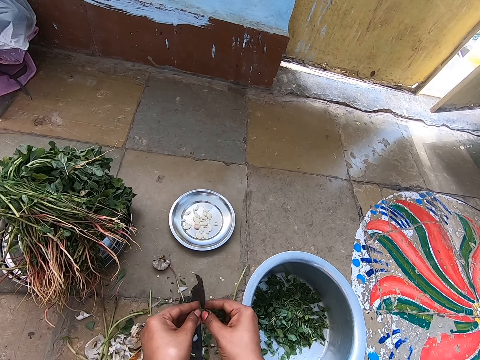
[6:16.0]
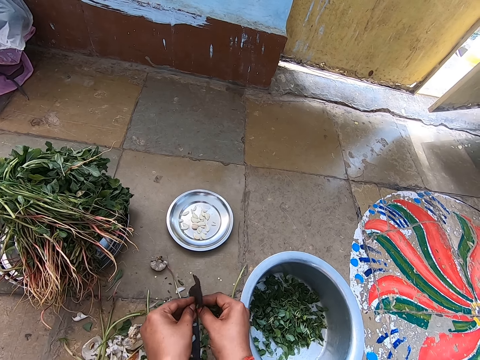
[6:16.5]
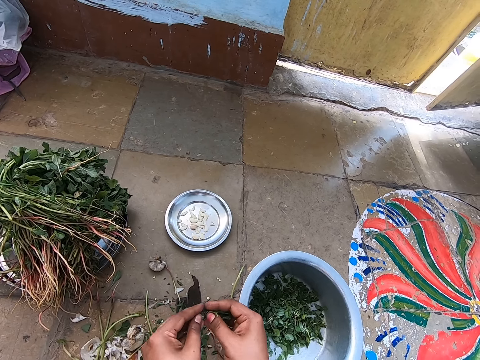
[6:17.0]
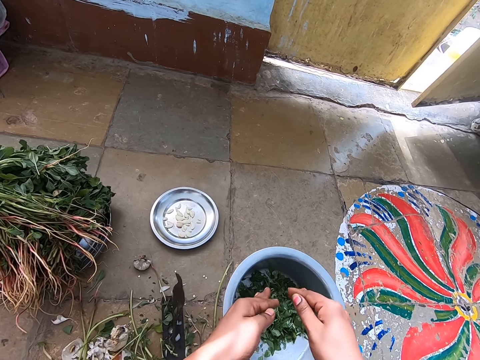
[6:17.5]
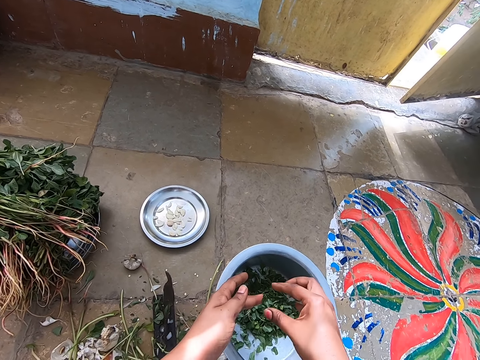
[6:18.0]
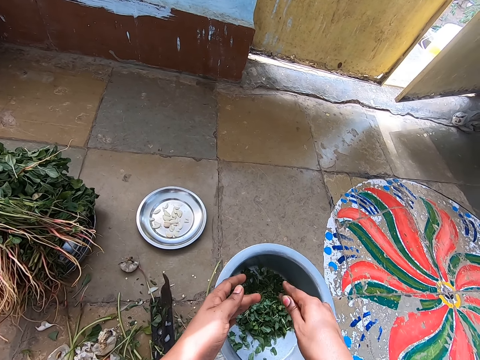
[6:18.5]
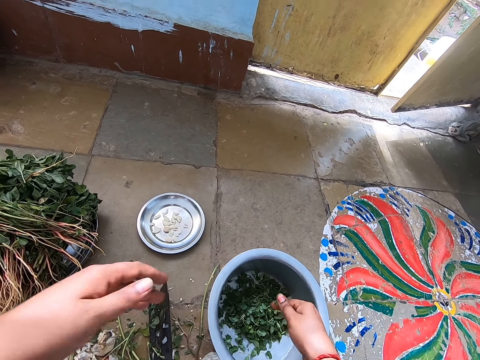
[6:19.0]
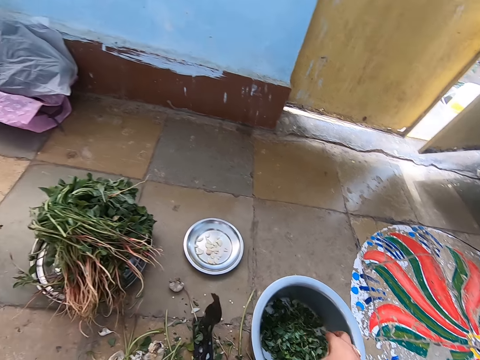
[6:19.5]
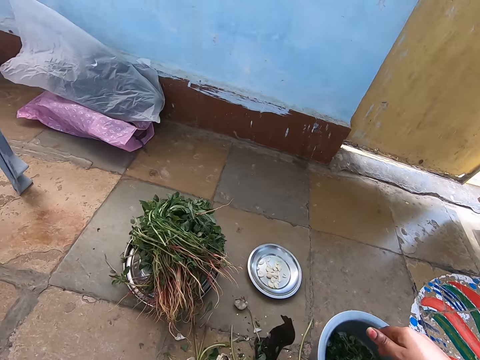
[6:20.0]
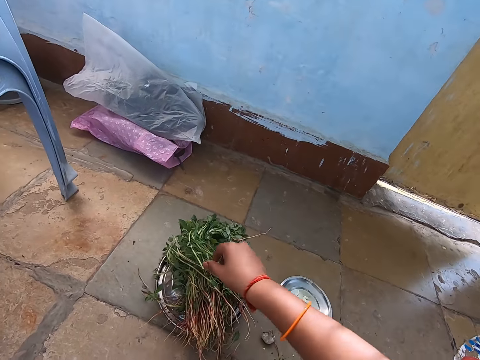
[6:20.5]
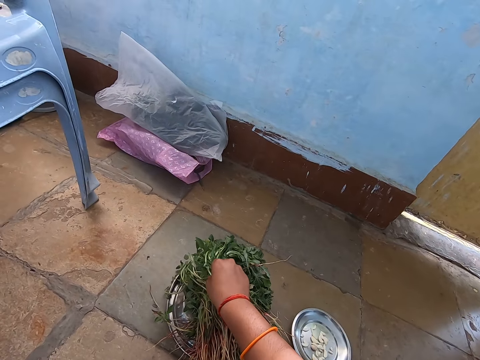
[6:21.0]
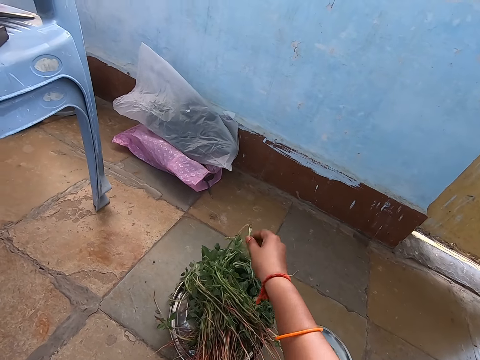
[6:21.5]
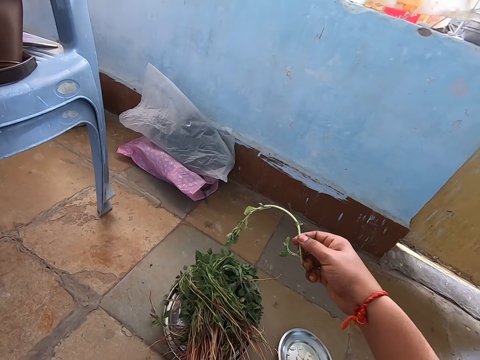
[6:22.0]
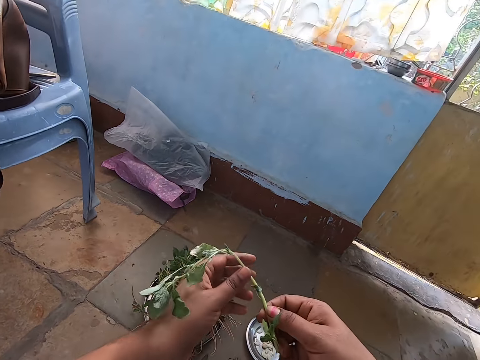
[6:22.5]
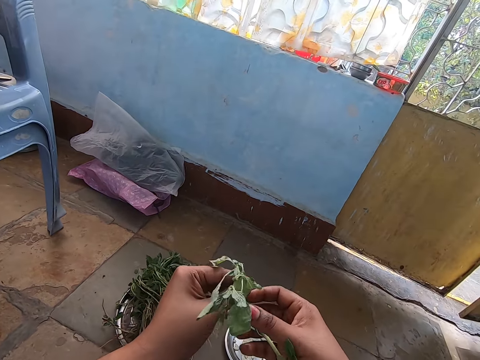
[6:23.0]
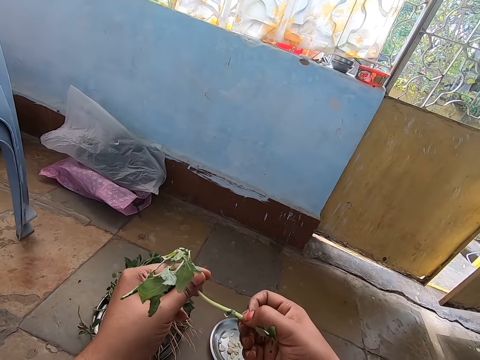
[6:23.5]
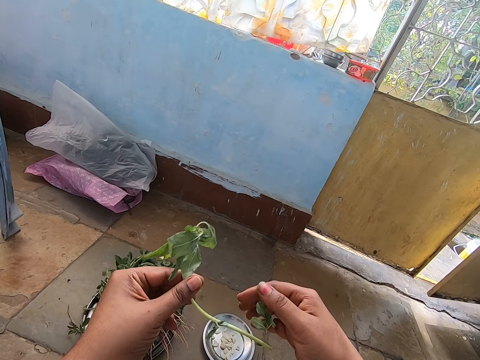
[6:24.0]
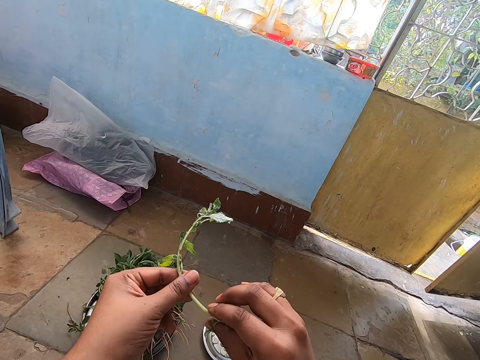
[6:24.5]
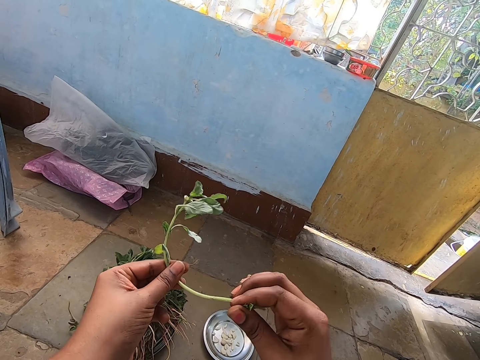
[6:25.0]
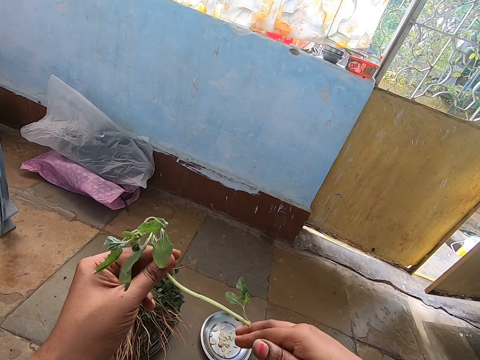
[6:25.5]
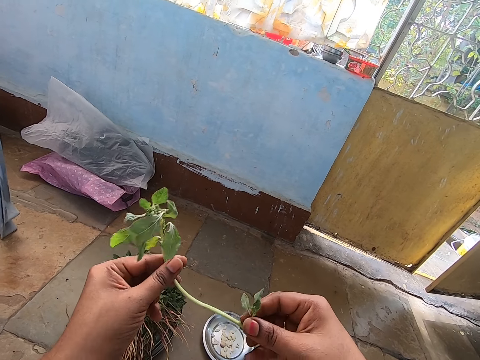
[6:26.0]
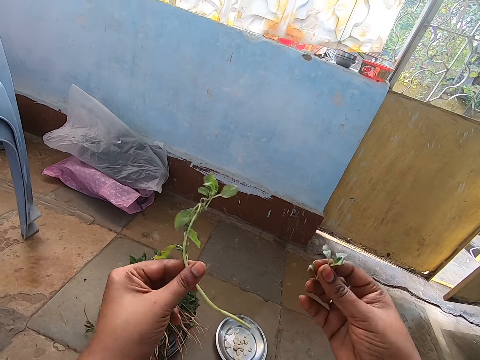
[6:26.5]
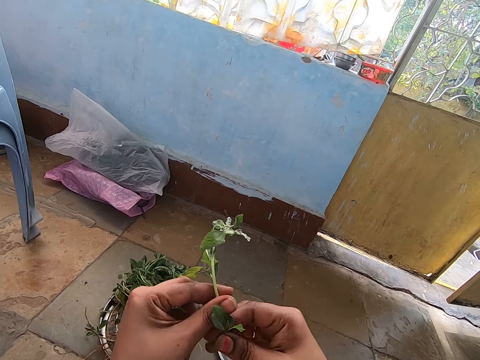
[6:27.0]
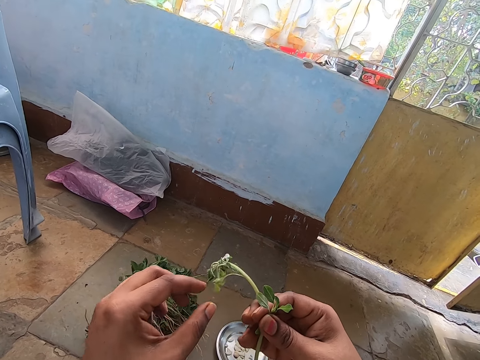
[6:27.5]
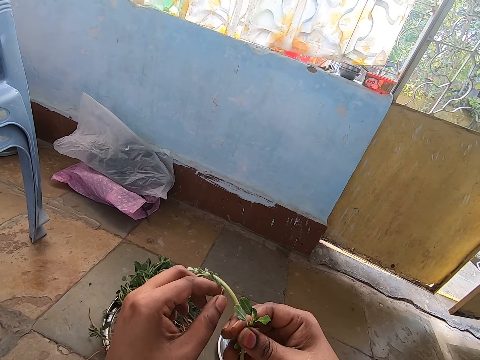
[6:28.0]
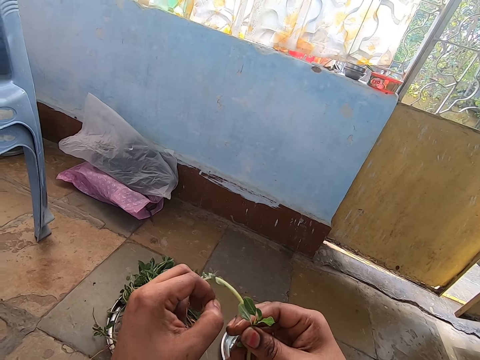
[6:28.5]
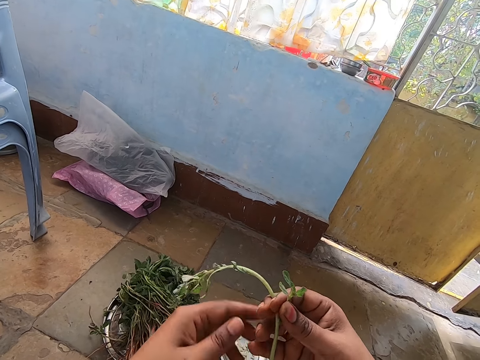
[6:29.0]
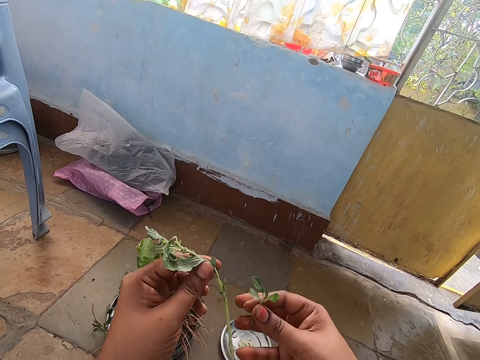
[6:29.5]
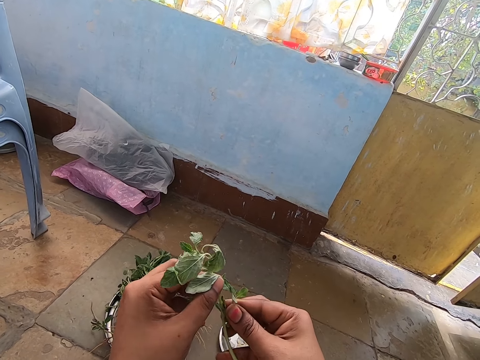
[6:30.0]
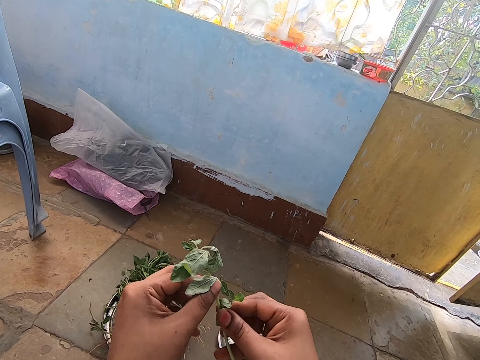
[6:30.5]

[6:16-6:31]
The camera wearer puts the leaves in the bowl or cooking pot with both hands. She picks up a leaf stick from the tray on the floor with her right hand. She holds the leaf stick with her left hand. She plucks a leaf from the leaf stick with her right hand. She puts the vegetable leaves in the cooking pot. She drops the leaf on the floor with her right hand. She plucks a leaf from the leaf stick with her right hand. She holds the leaf stick with her right hand. She plucks a leaf from the leaf stick with her left hand. She drops the leaf on the floor with her left hand. She holds the leaf stick with her left hand.

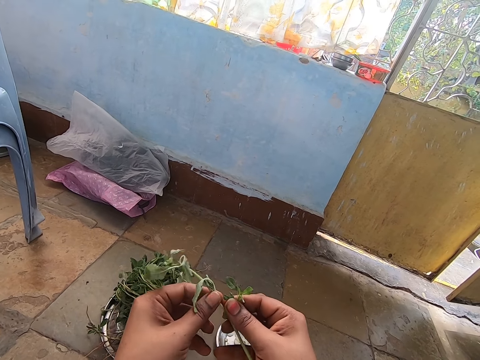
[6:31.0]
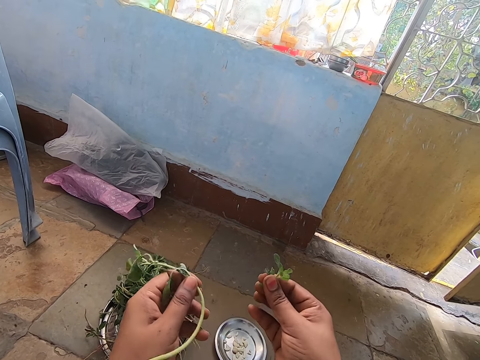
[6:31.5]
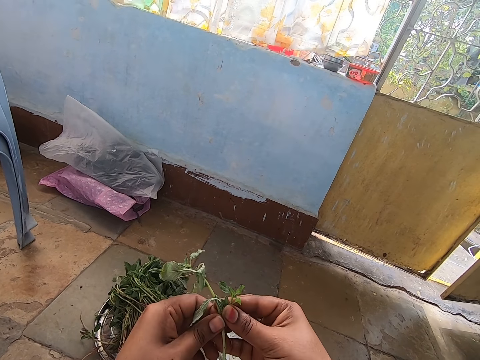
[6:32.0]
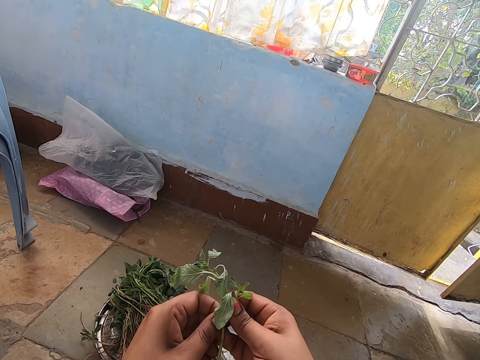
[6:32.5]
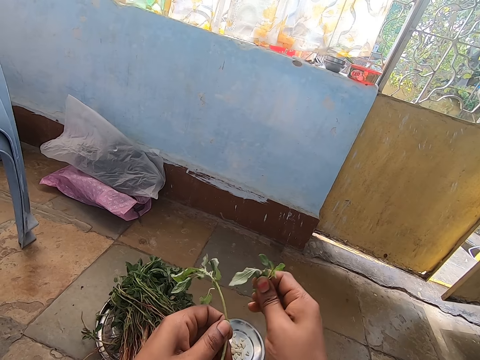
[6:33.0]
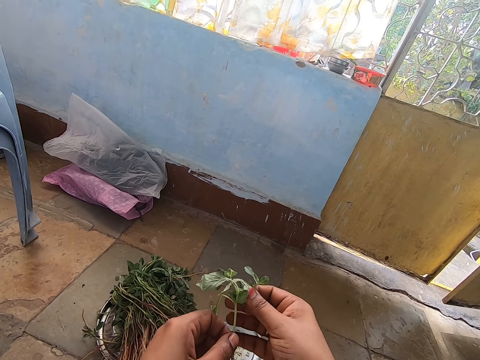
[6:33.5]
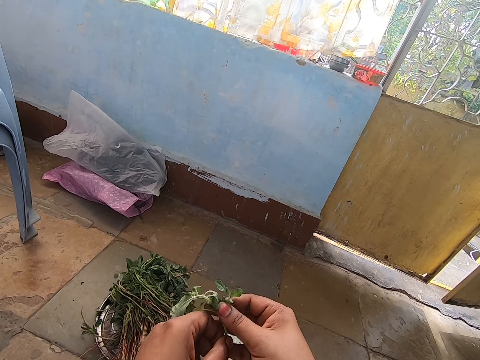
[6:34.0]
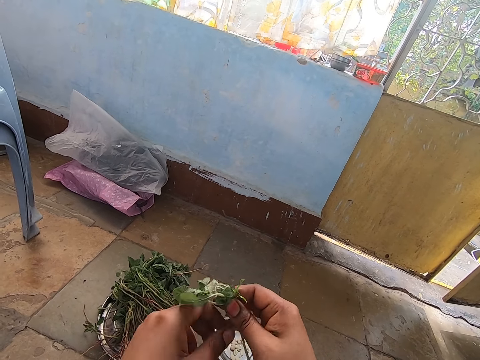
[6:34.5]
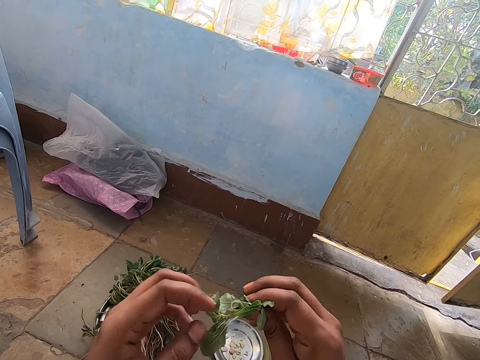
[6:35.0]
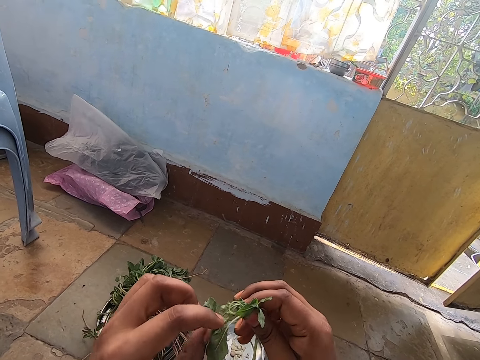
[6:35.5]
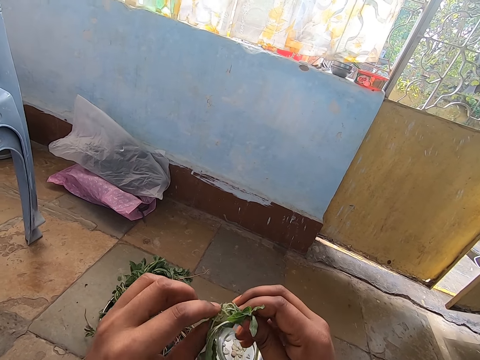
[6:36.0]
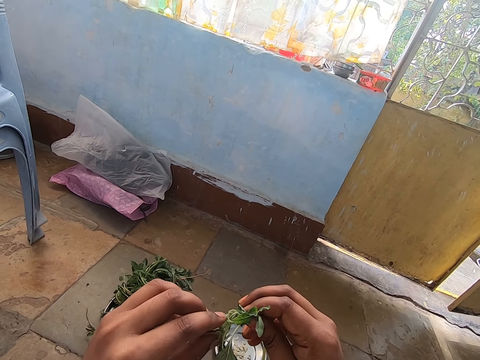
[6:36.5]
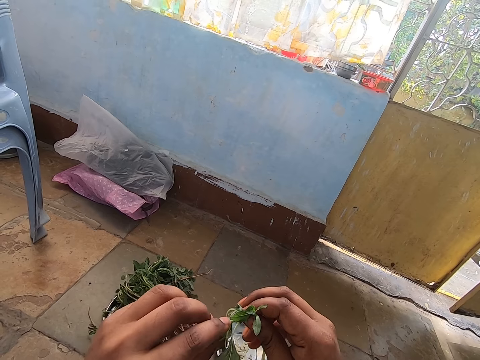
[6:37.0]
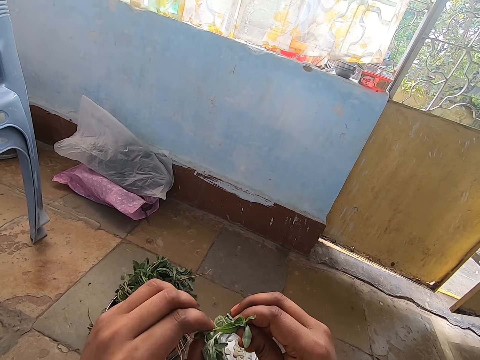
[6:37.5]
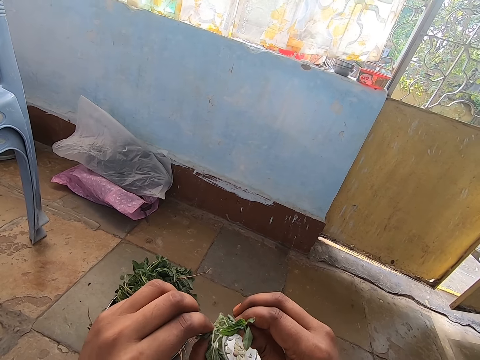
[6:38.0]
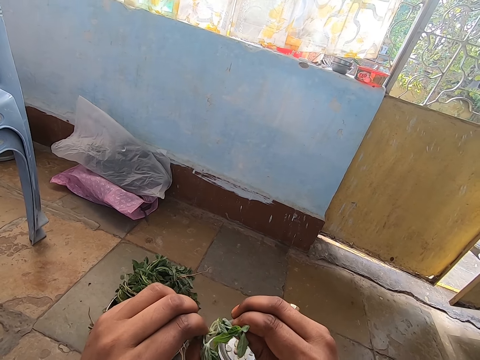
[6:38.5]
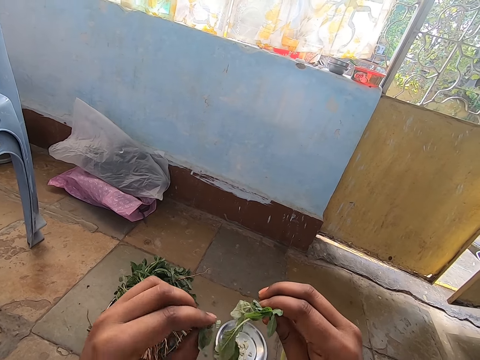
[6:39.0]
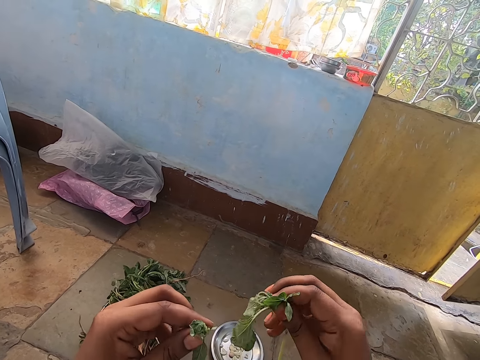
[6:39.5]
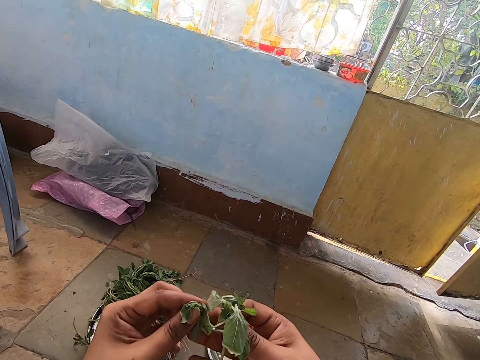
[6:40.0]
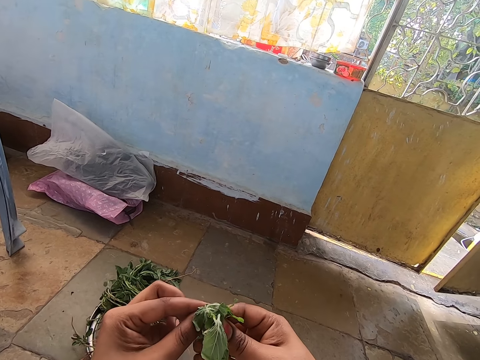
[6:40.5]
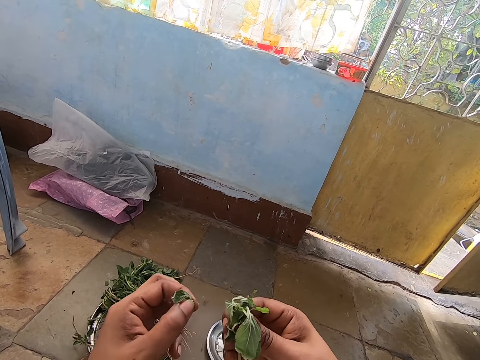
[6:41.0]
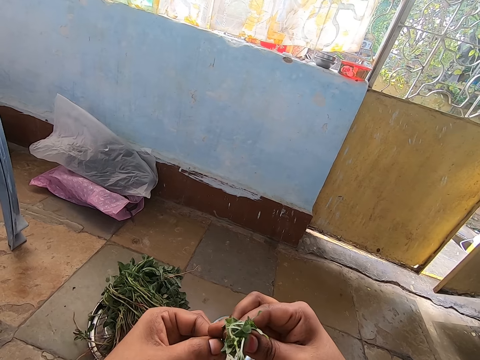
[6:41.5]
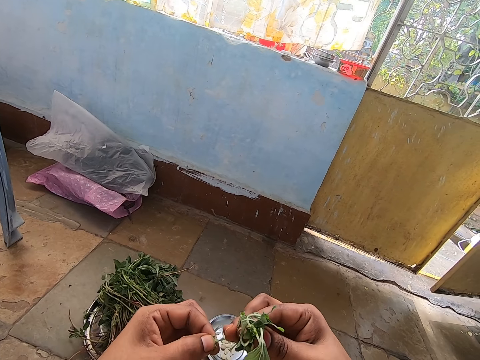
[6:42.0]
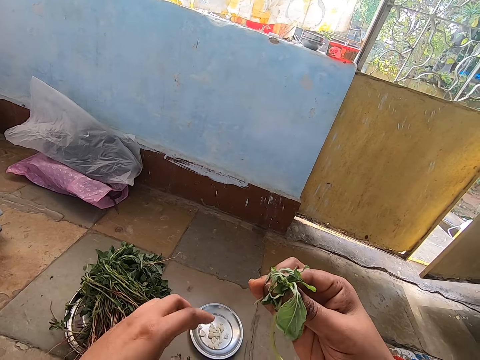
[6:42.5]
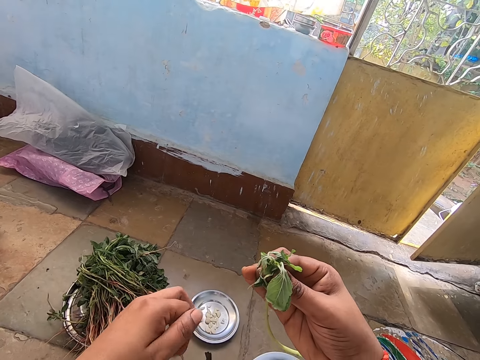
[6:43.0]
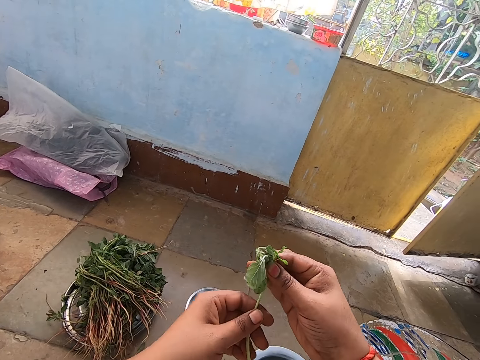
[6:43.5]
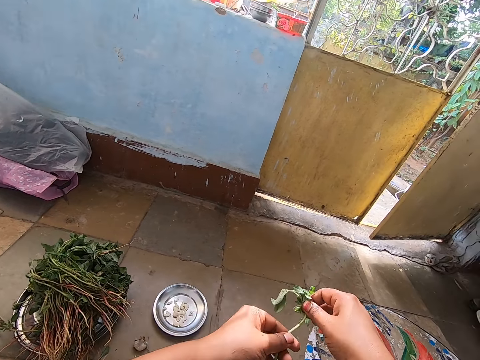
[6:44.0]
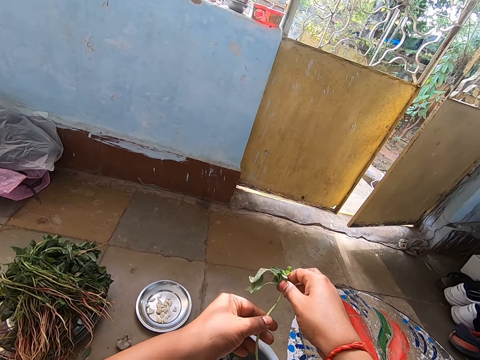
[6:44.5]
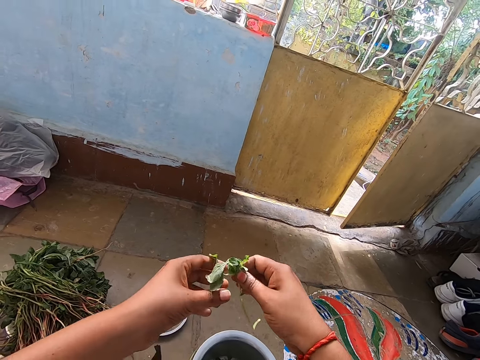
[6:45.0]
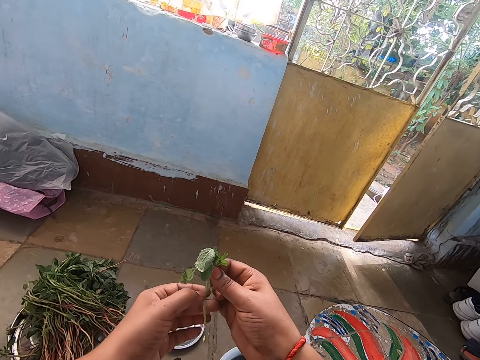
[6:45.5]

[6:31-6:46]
The camera wearer plucks a leaf from the leaf stick with her right hand. She does it again. She holds the leaf stick with her right hand. She plucks a leaf from the leaf stick with her left hand. She drops the leaf on the floor with her left hand. She holds the leaf stick with her left hand.
